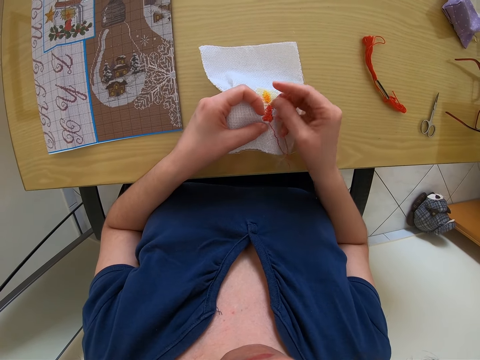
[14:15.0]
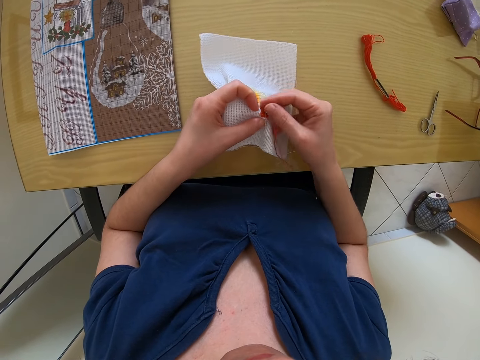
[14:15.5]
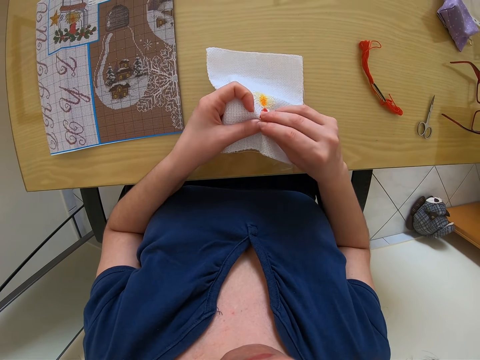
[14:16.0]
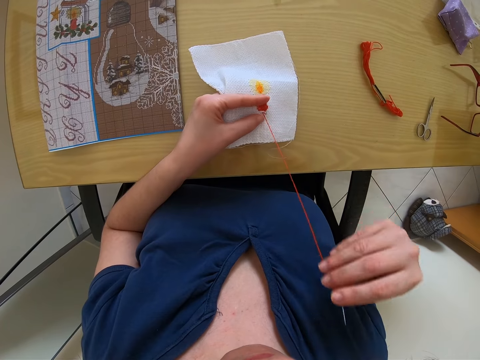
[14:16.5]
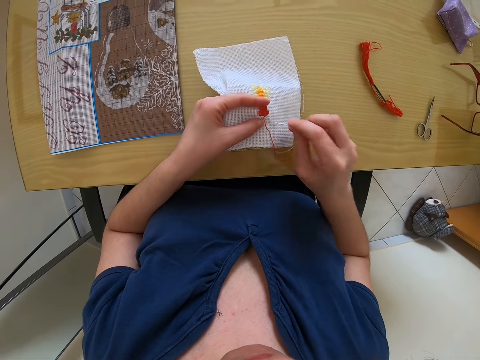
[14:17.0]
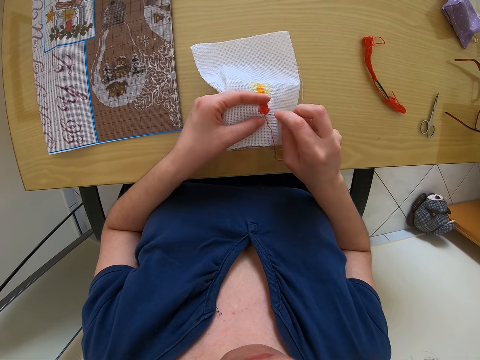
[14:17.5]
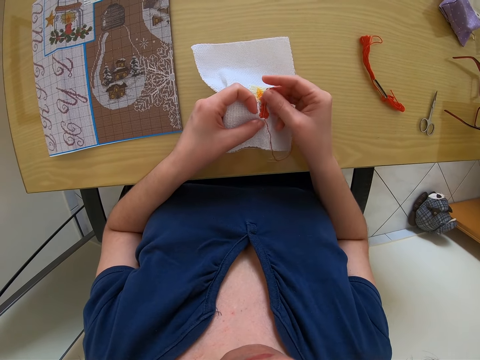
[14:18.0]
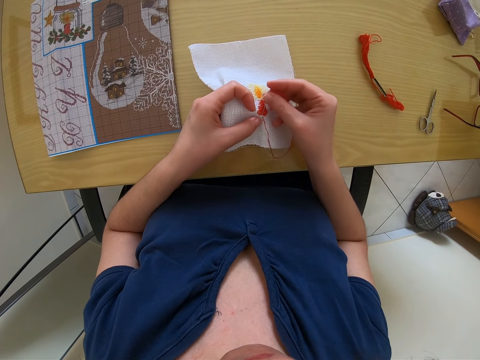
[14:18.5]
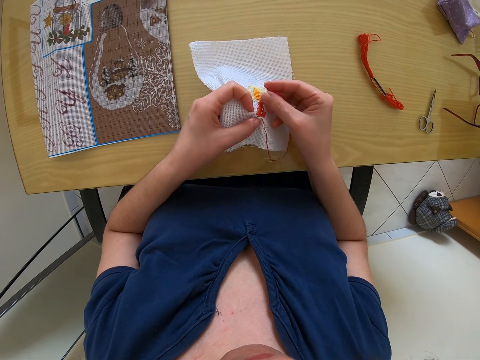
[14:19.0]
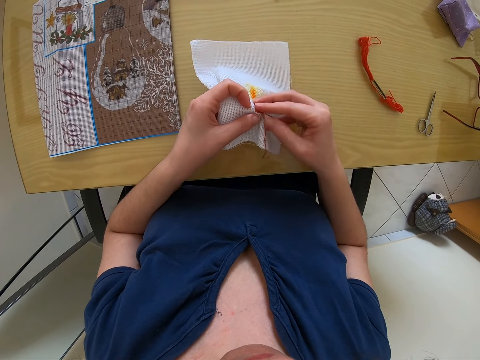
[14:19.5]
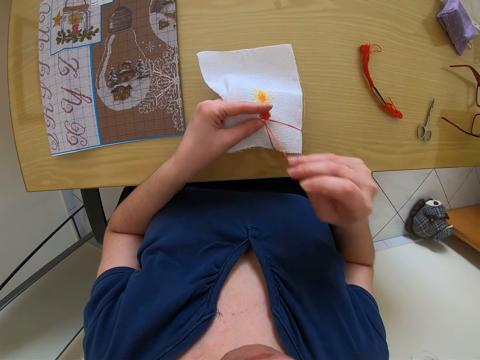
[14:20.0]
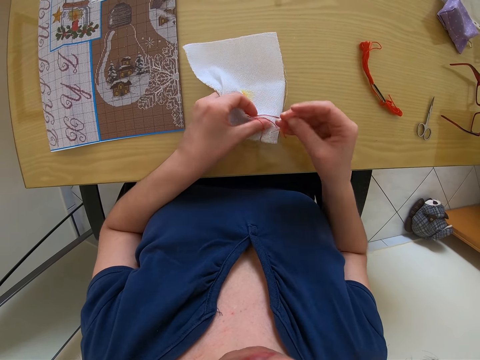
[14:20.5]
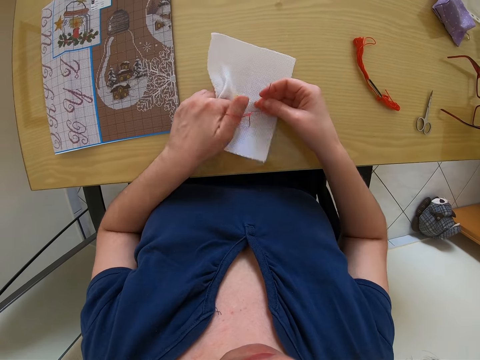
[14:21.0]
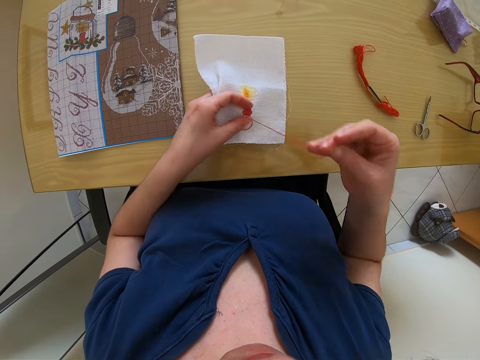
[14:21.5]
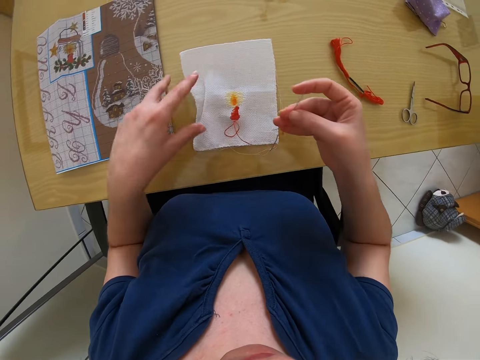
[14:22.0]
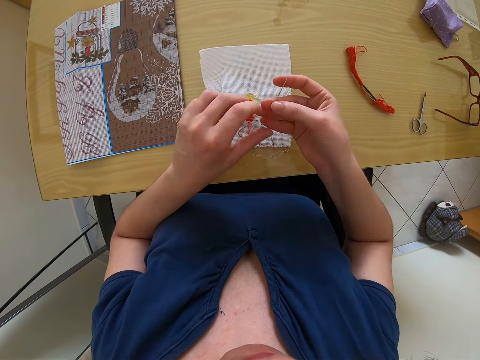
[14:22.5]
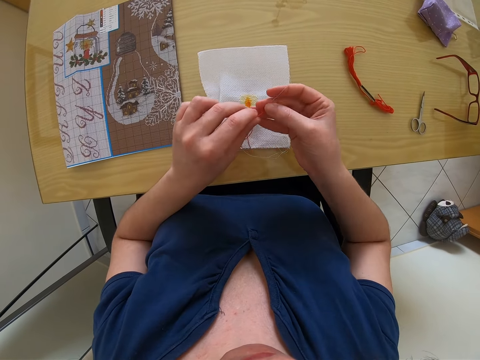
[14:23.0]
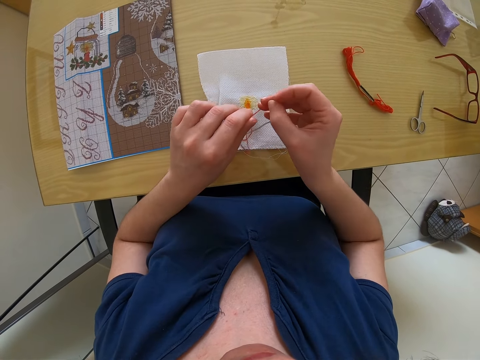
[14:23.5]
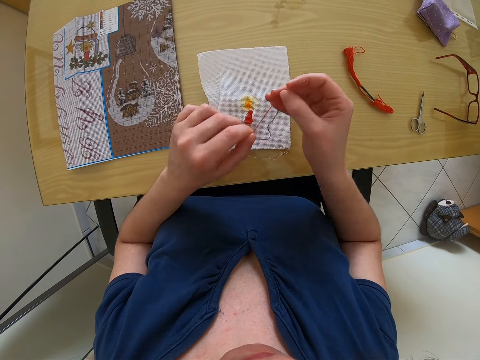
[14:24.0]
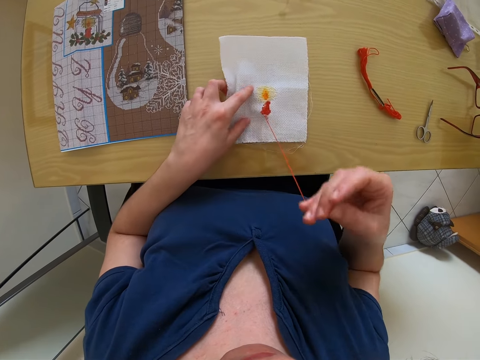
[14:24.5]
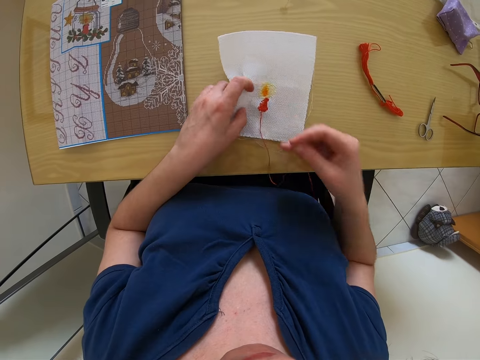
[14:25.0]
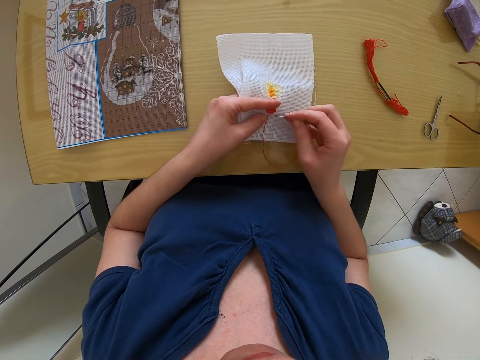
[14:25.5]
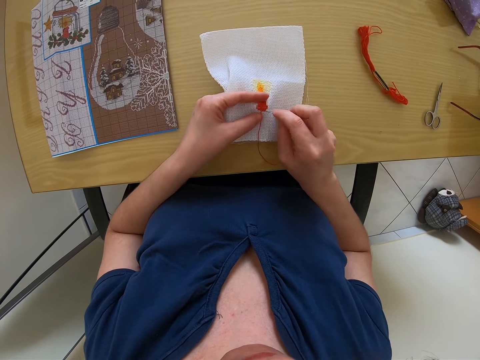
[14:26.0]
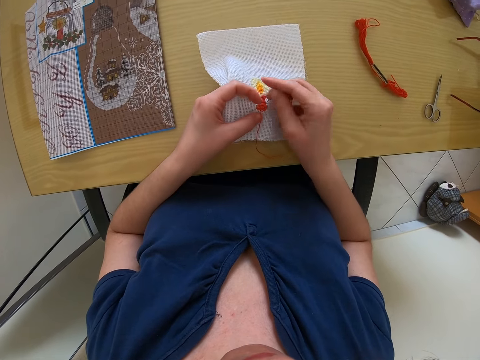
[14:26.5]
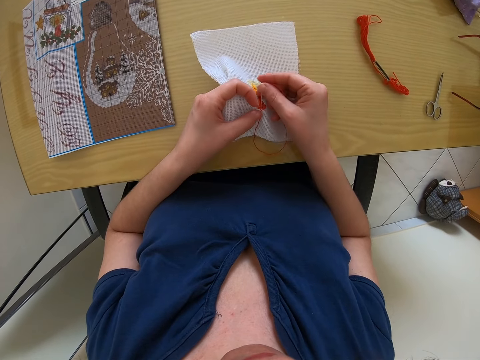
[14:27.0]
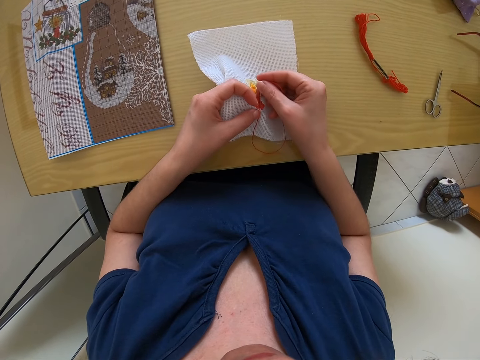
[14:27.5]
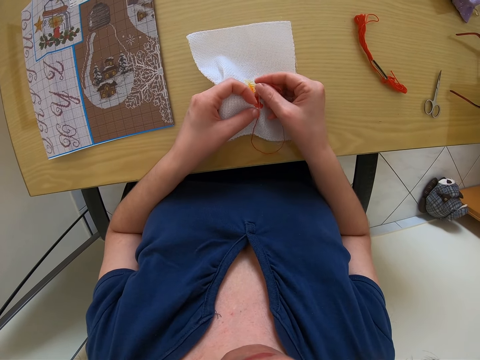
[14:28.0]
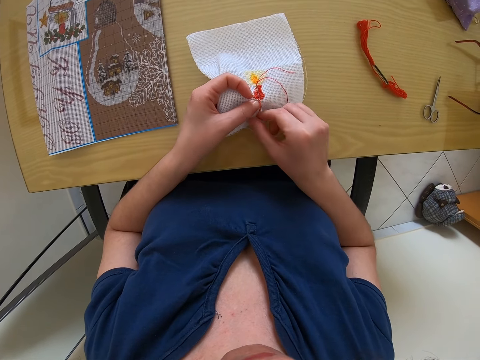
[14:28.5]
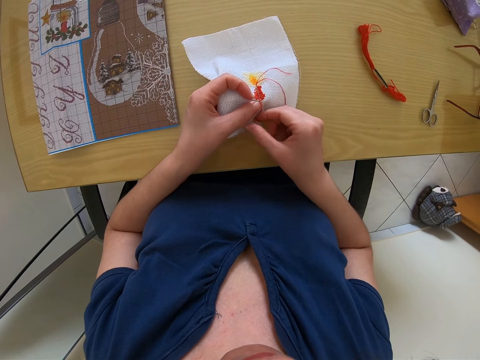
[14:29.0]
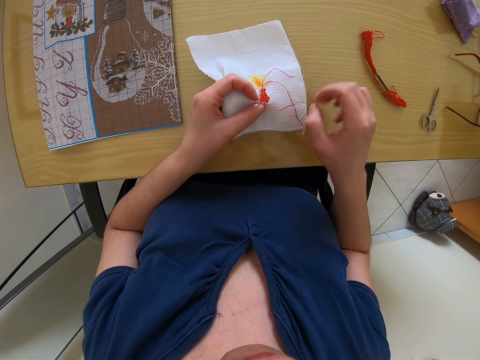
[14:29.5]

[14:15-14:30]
The camera wearer sews the piece of cloth. She pulls the thread. She sews the piece of cloth. She pulls the thread. She drops the fabric in her left hand on the table. She adjusts the thread. She holds the fabric on the table with her left hand. She sews the piece of cloth.

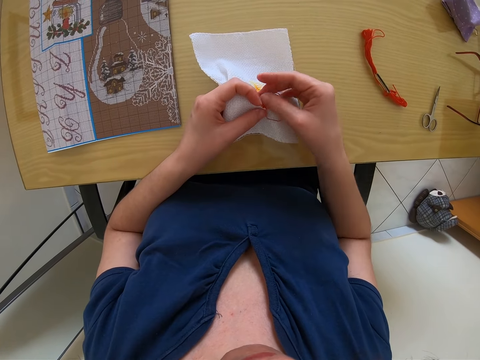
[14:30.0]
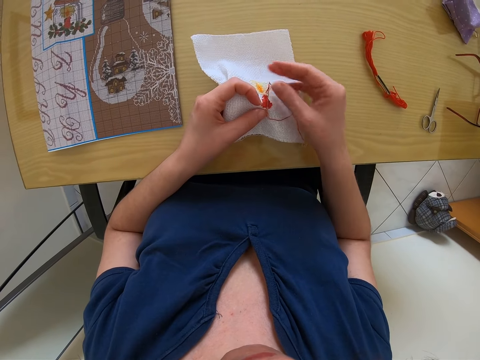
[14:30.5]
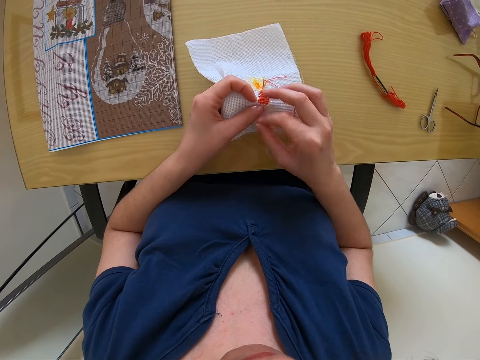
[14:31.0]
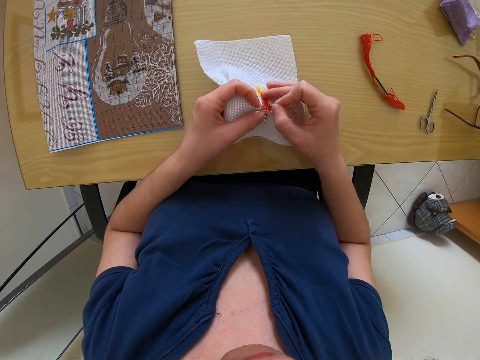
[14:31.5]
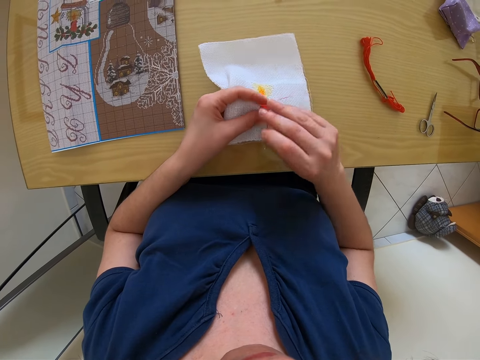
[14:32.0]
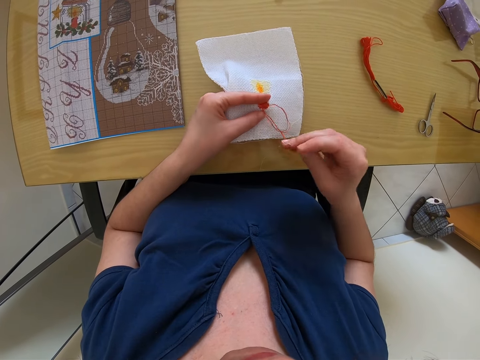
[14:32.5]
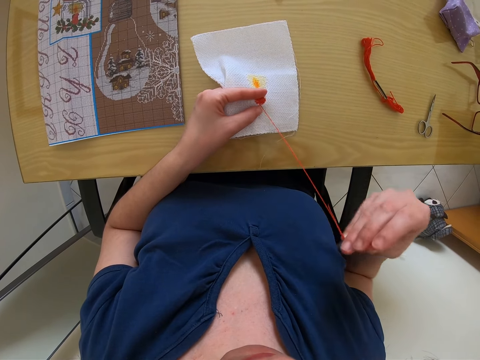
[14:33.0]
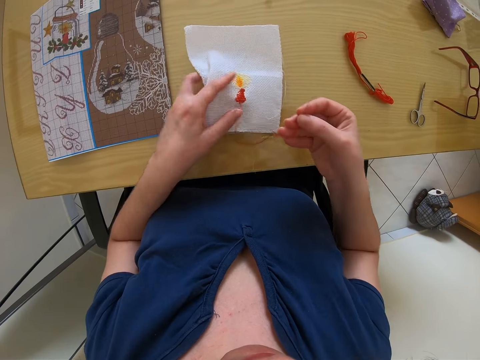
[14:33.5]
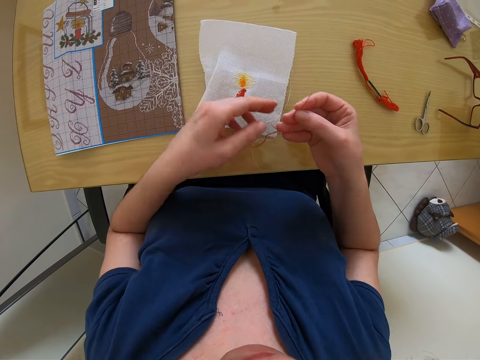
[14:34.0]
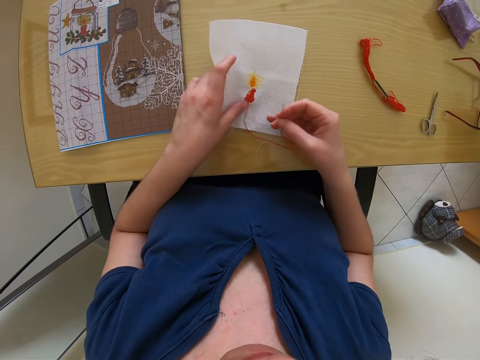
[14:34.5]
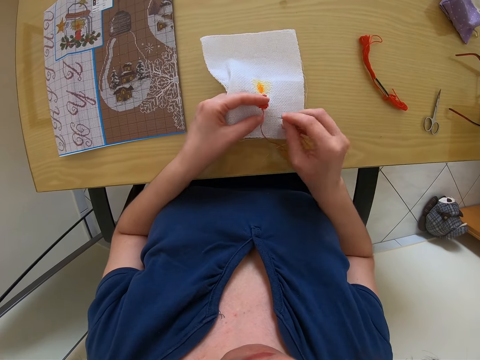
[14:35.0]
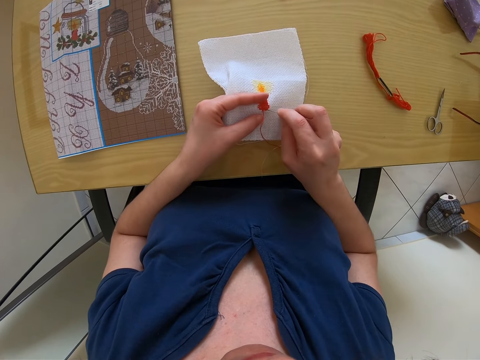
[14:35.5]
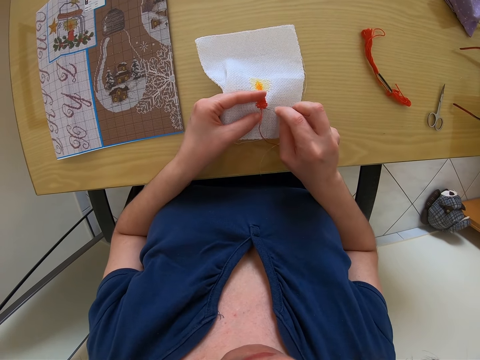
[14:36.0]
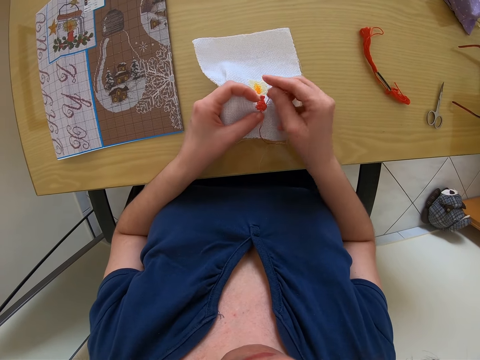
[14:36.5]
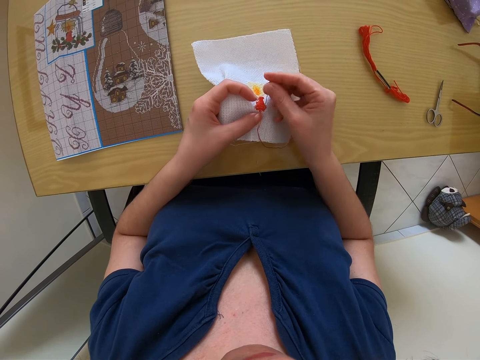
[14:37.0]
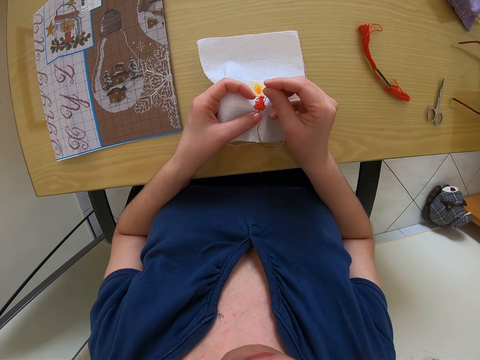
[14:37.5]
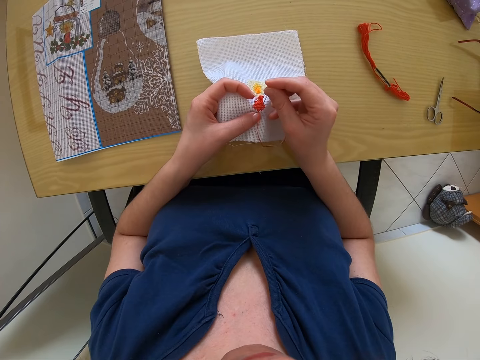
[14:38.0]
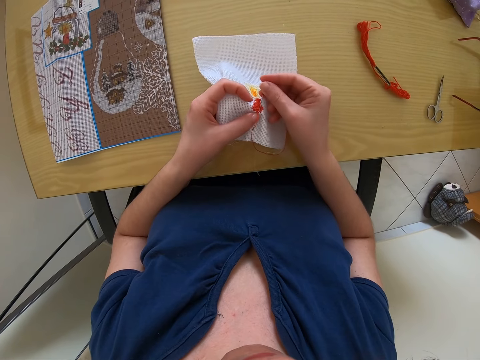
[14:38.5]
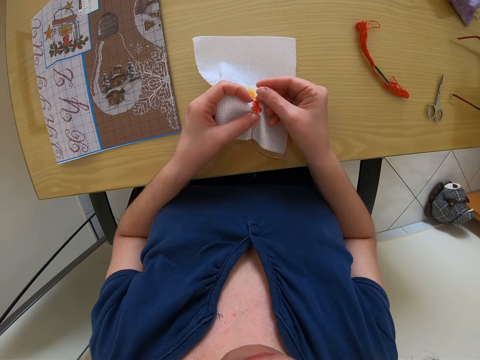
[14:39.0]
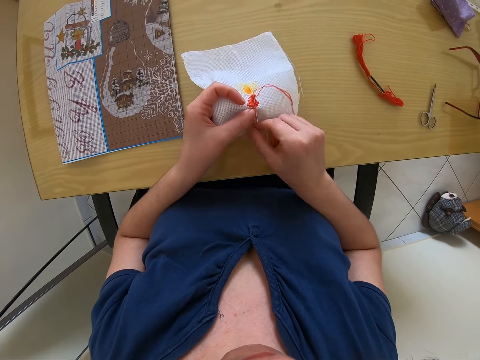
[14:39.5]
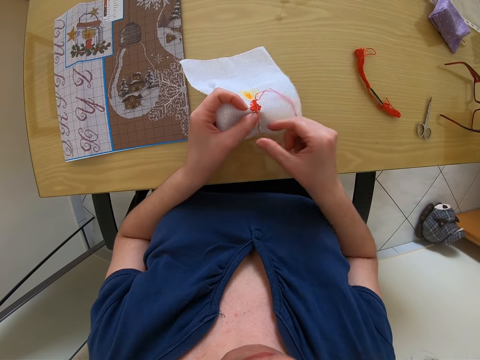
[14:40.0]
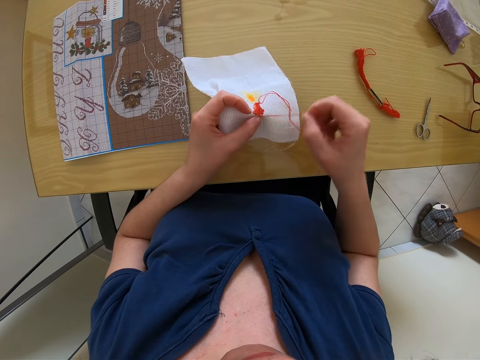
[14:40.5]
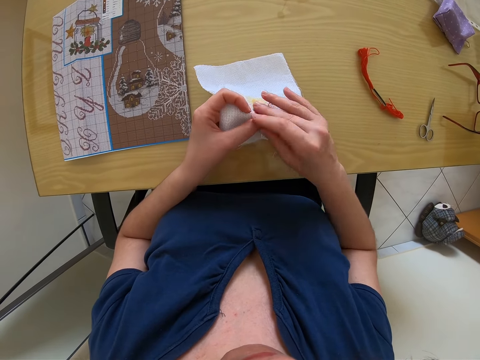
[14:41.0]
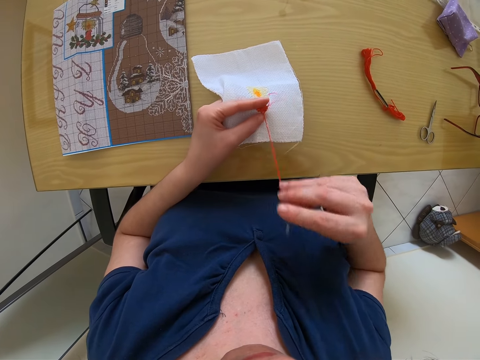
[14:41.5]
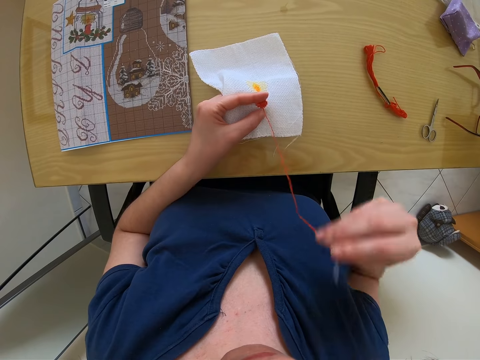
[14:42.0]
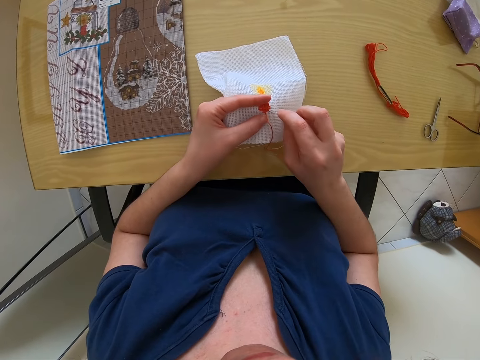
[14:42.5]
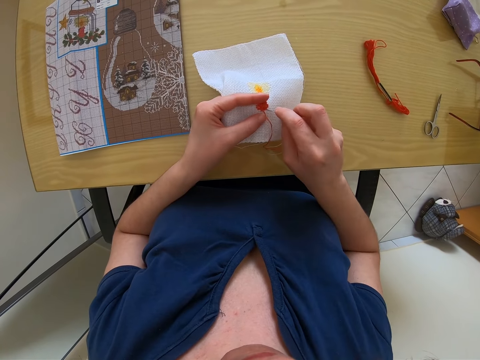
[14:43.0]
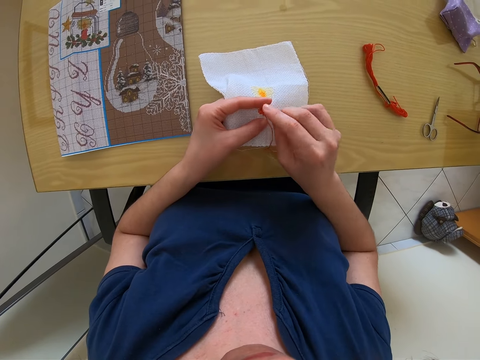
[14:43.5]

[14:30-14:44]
The camera wearer pushes the needle. She pulls the needle. She drops the fabric in her left hand on the table. She holds the fabric on the table with her left hand. She sews the piece of cloth. She pulls the thread.
